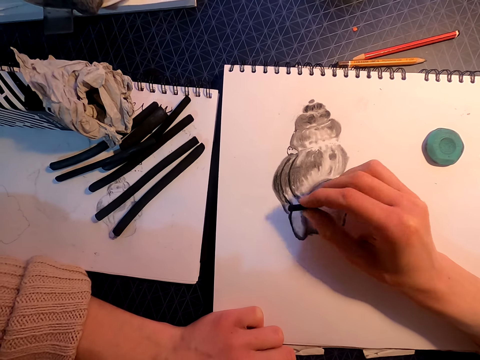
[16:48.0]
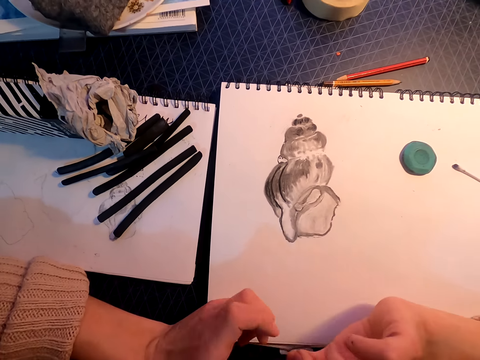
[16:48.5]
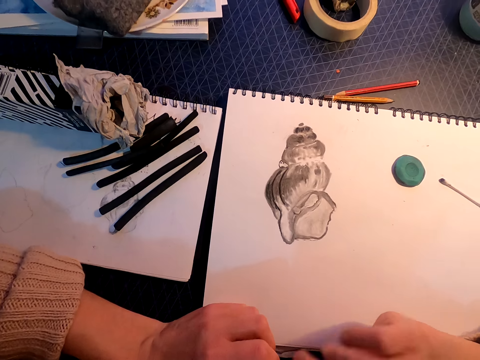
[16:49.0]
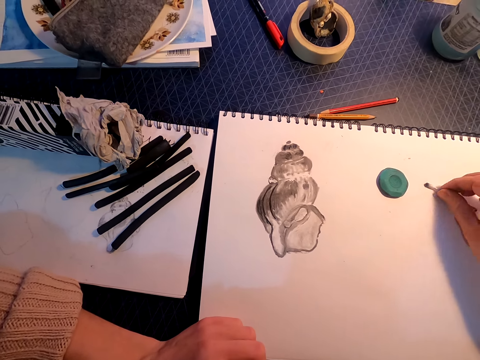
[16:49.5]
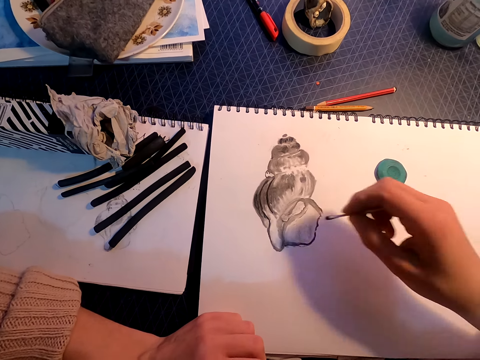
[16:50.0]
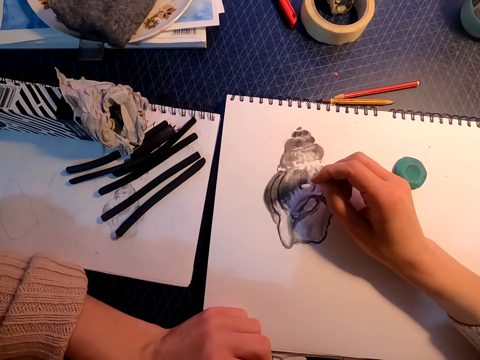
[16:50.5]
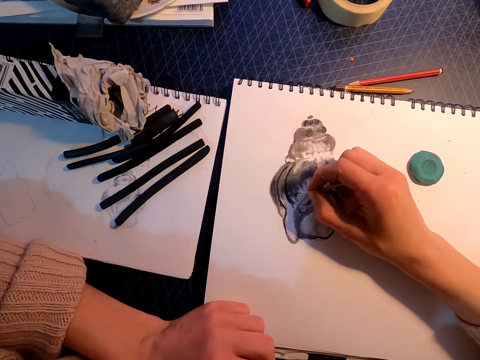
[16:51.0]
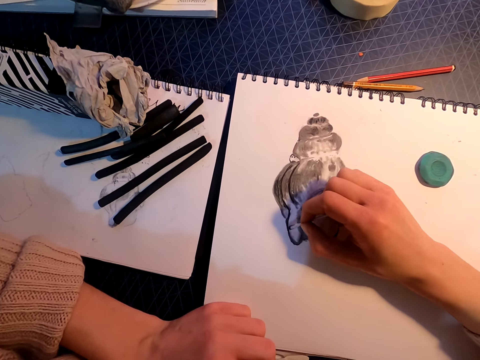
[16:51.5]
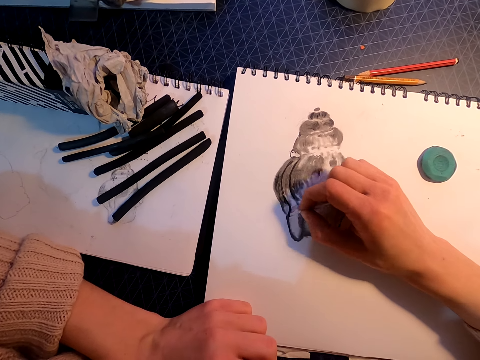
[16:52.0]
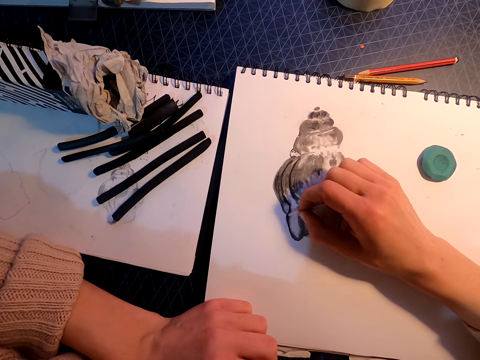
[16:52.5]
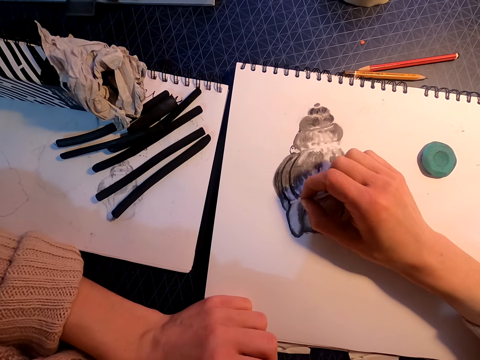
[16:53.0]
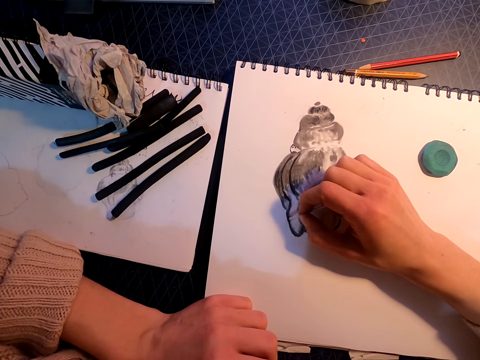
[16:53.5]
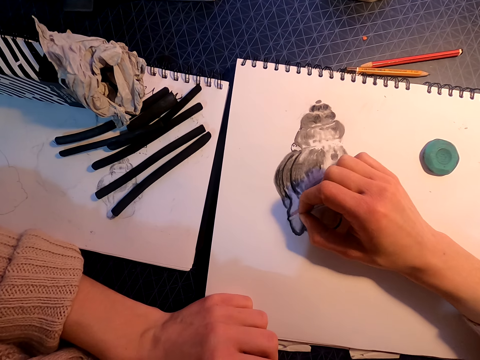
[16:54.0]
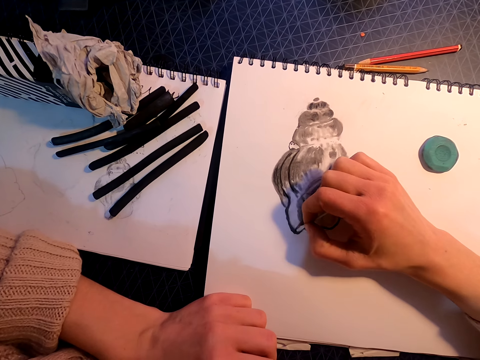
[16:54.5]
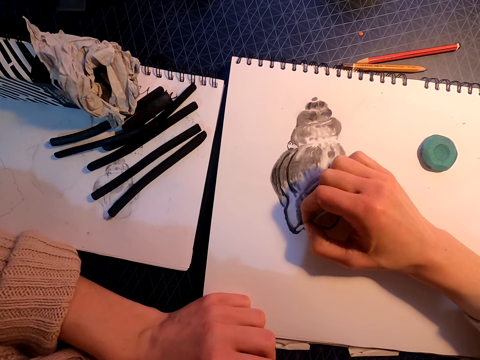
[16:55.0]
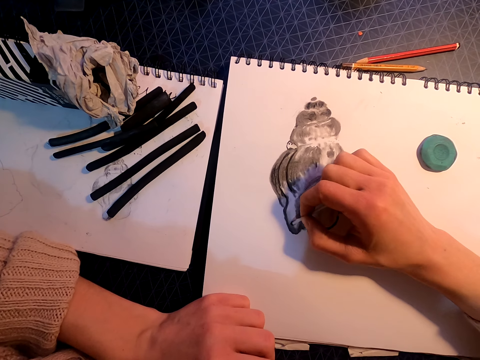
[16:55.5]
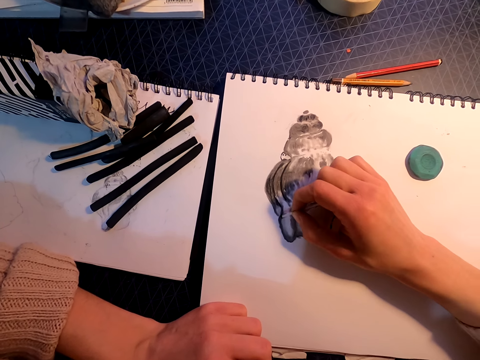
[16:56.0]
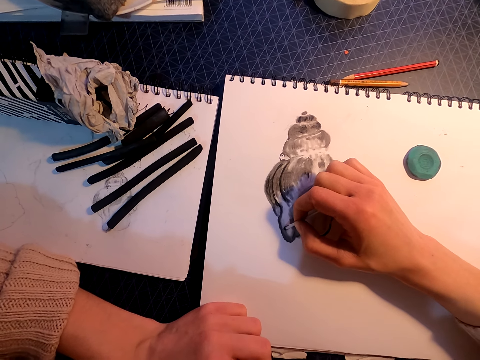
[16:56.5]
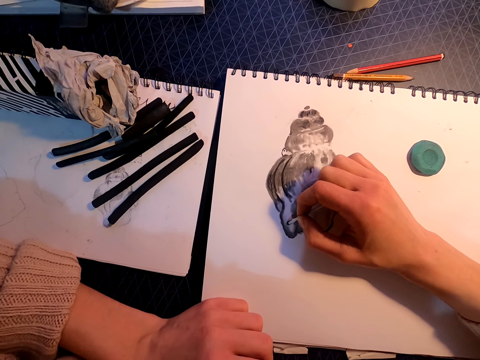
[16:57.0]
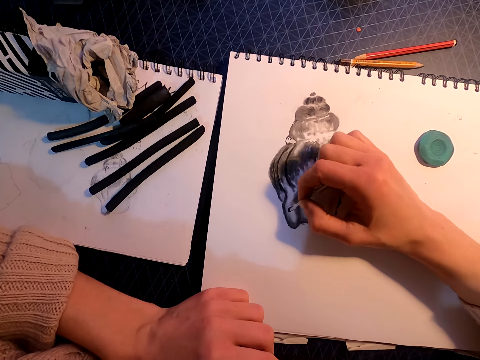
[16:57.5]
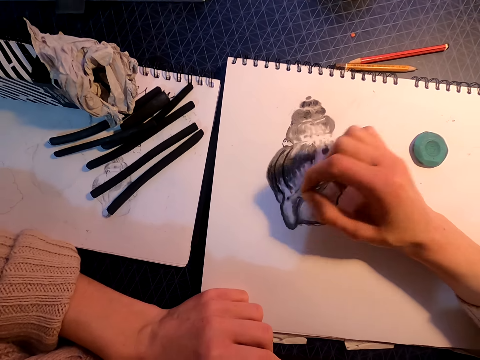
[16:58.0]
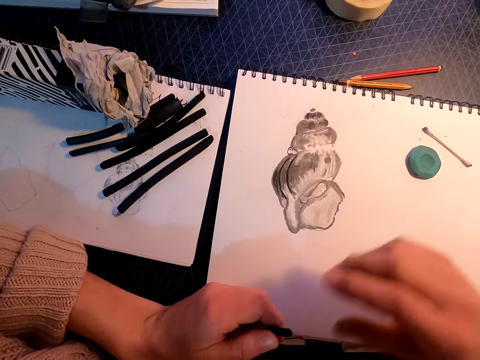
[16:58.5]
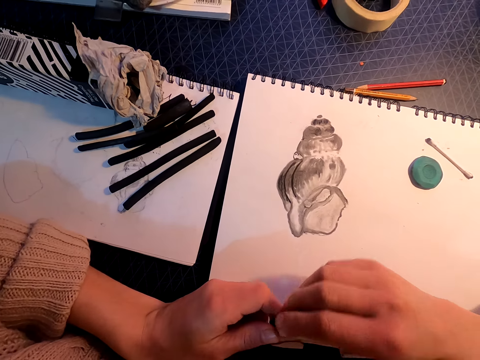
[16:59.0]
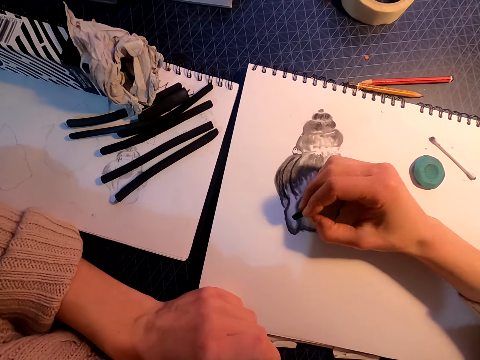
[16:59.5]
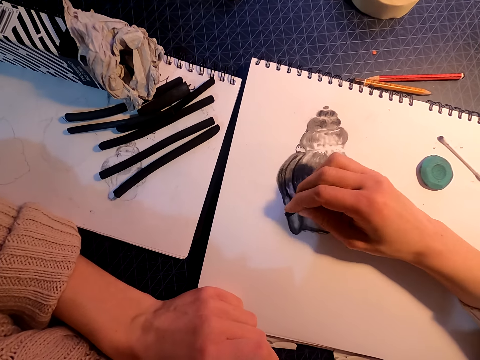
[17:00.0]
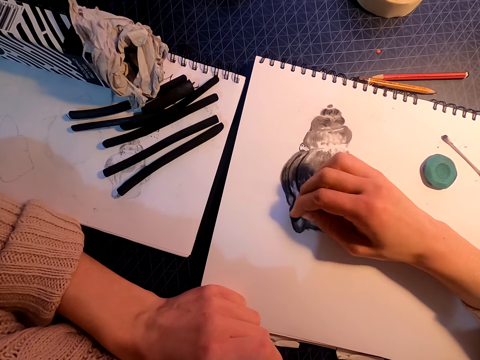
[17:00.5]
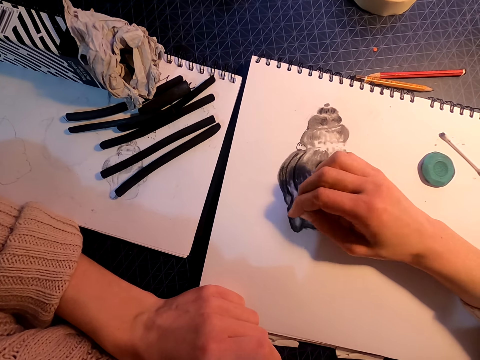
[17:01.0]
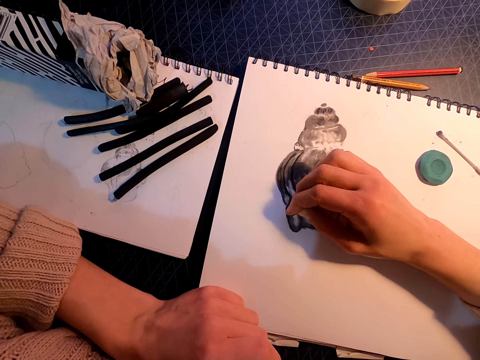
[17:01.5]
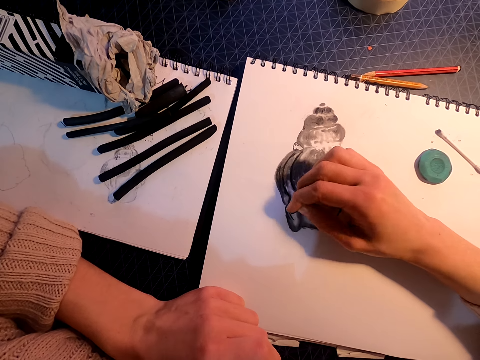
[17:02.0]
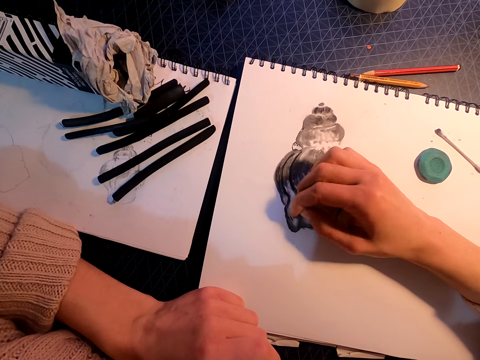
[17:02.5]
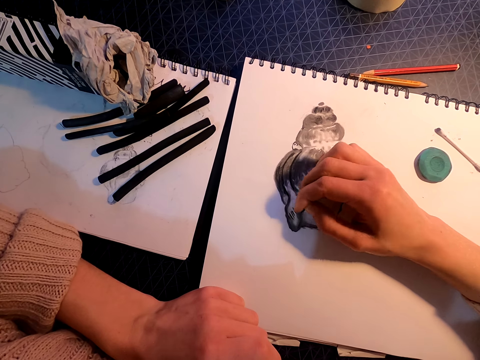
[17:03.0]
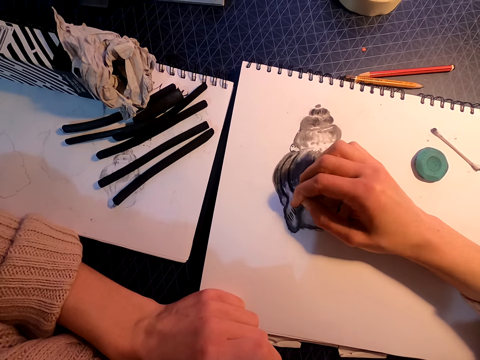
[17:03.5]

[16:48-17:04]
The camera wearer picks up the cotton ear bud from the table. They rub the drawing with the cotton ear bud, draw with something, put the cotton ear bud on the table, and draw on the paper with the vine charcoal.

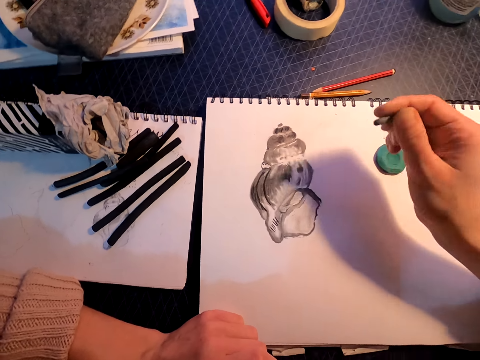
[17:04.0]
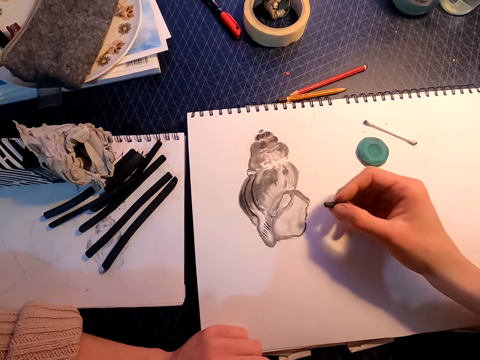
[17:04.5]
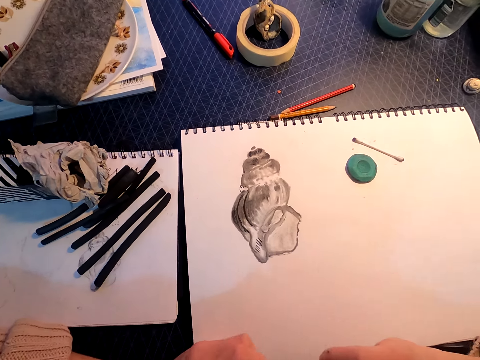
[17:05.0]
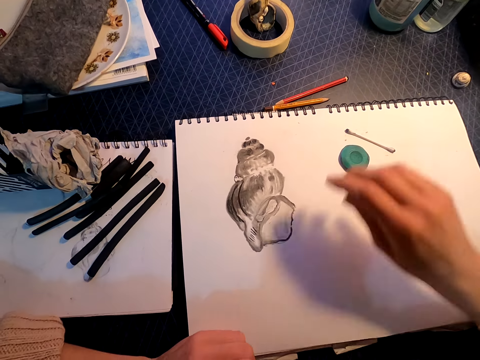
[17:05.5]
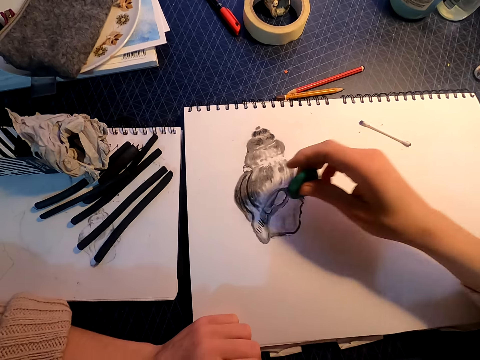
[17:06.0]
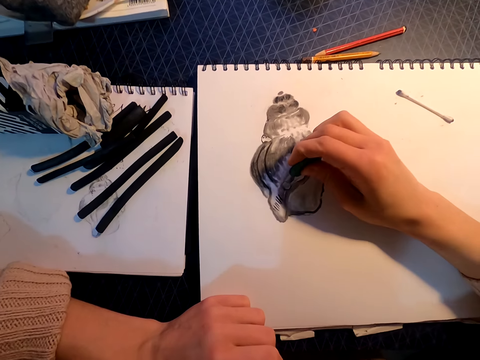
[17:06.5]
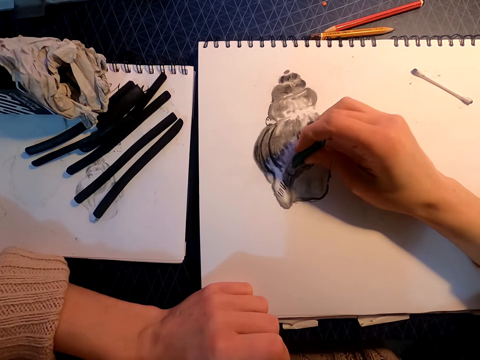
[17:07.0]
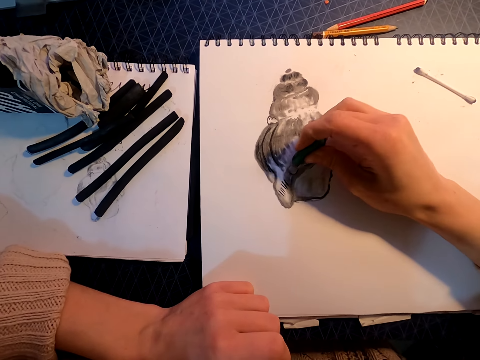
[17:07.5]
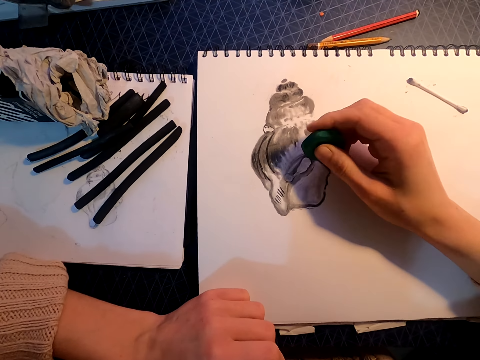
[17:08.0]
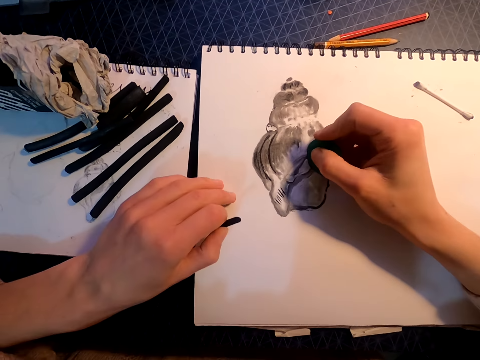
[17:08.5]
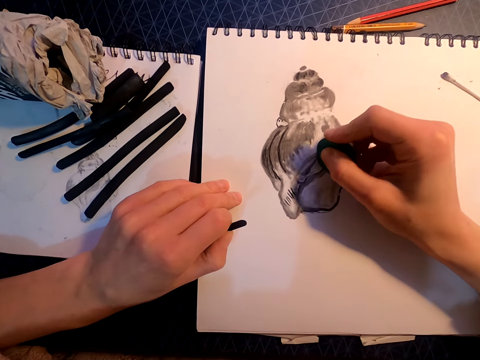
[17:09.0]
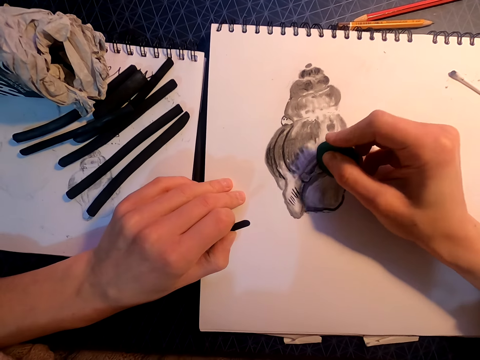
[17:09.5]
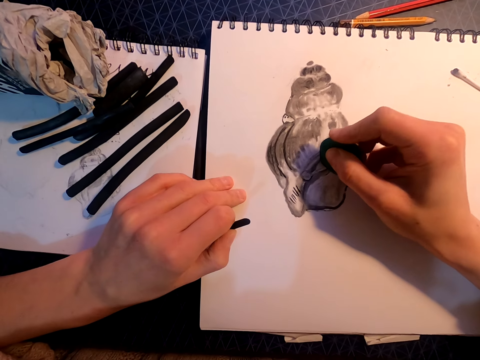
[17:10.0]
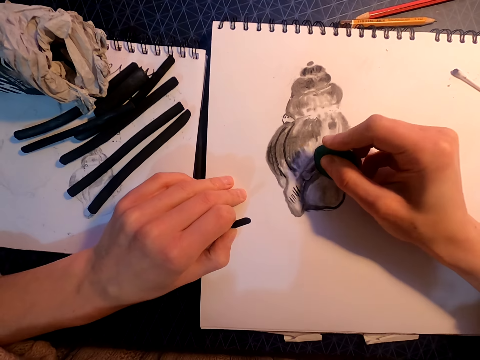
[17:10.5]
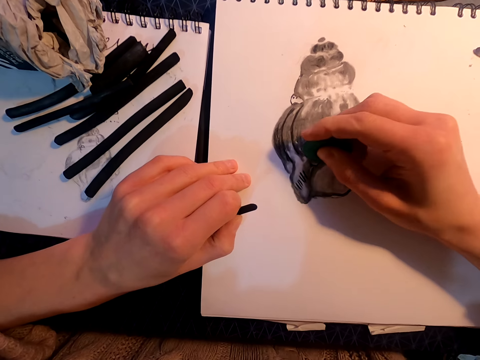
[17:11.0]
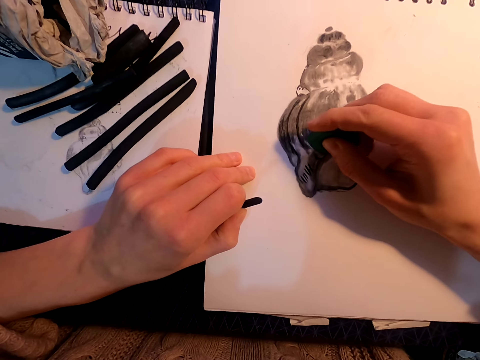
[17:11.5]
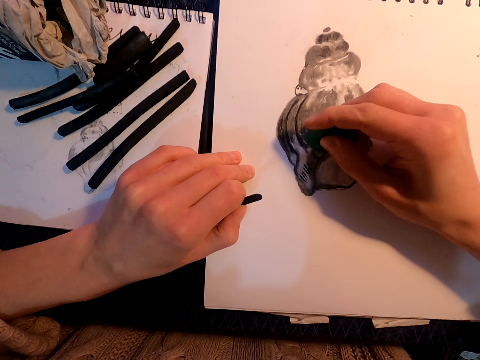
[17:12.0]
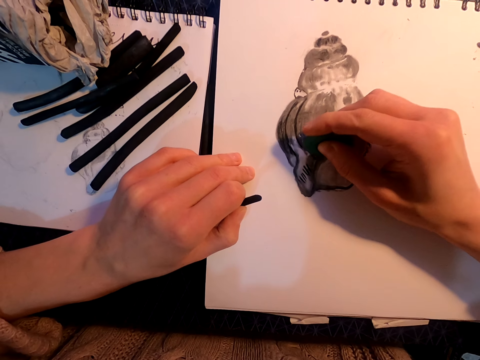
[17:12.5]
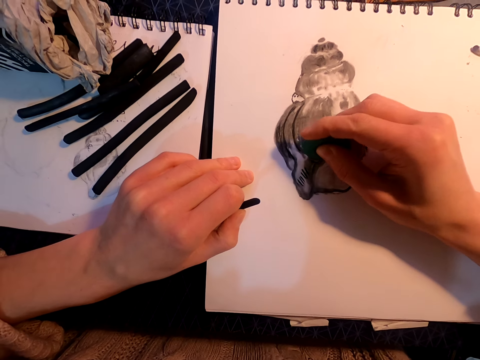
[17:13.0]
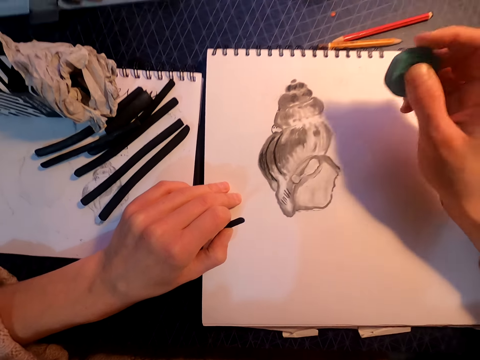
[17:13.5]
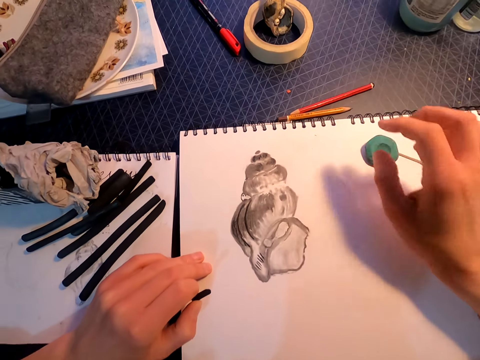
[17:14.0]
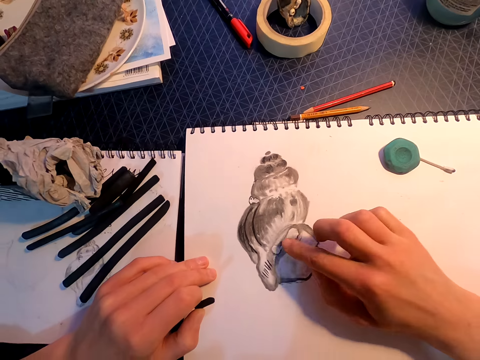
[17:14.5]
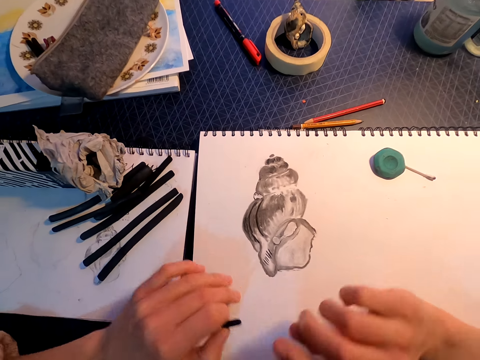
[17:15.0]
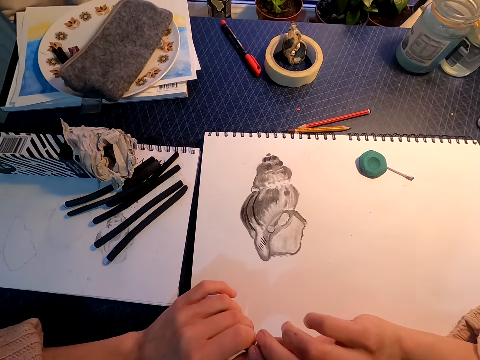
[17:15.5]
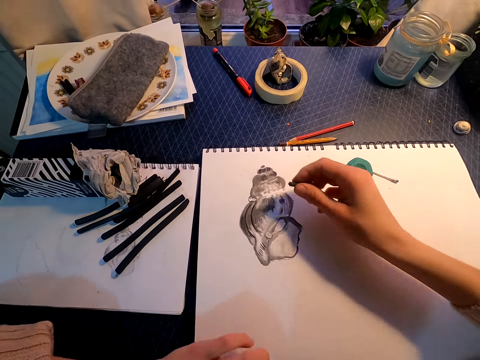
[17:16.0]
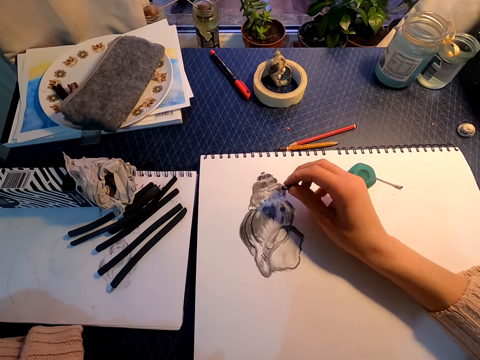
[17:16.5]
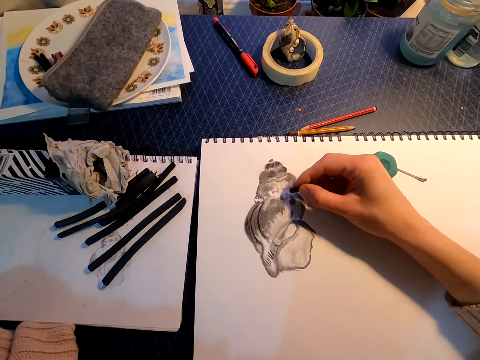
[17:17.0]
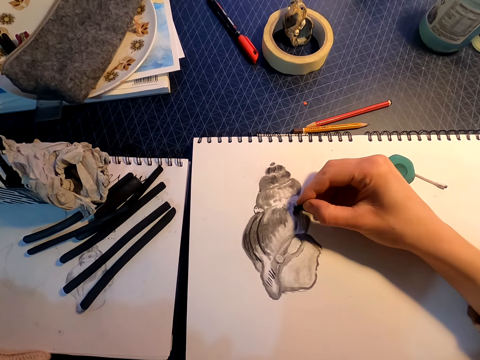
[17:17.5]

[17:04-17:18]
The camera wearer picks up the kneaded eraser. They rub the drawing on the book with the kneaded eraser, put the kneaded eraser on the table, and pick up the pencil.
